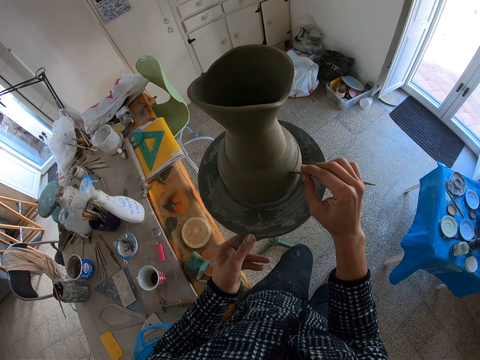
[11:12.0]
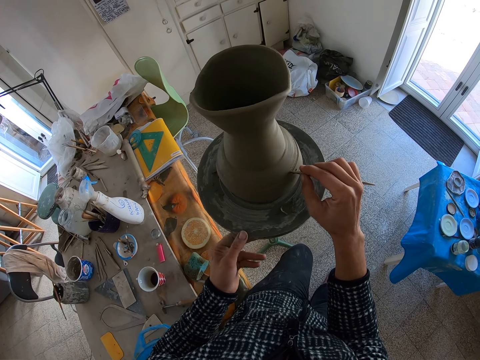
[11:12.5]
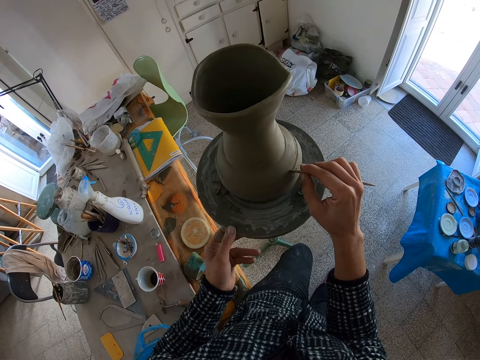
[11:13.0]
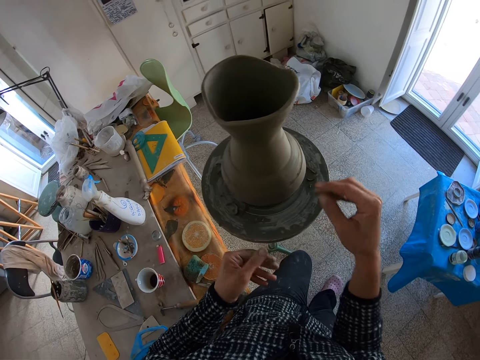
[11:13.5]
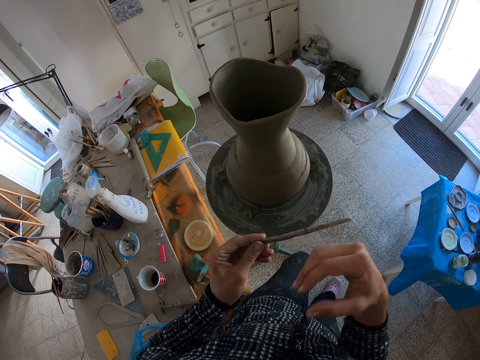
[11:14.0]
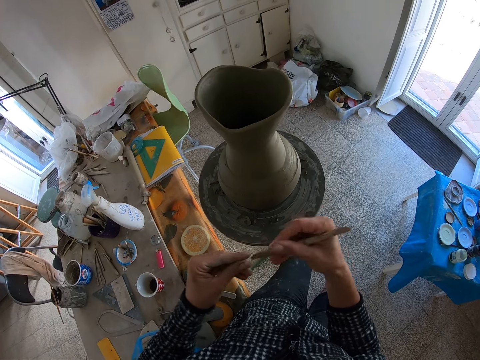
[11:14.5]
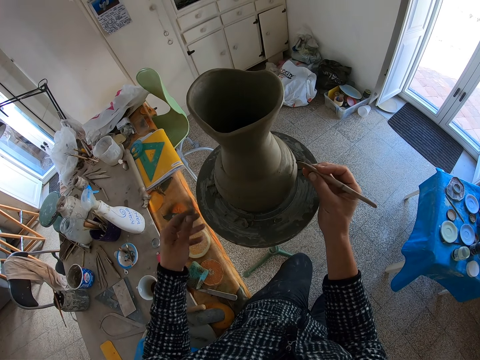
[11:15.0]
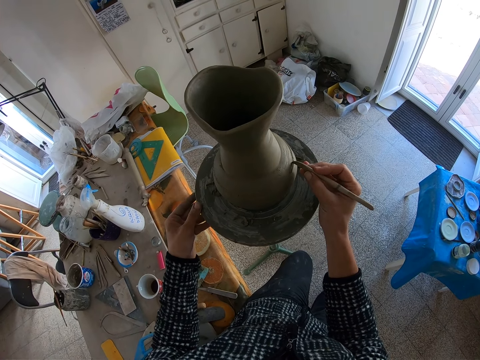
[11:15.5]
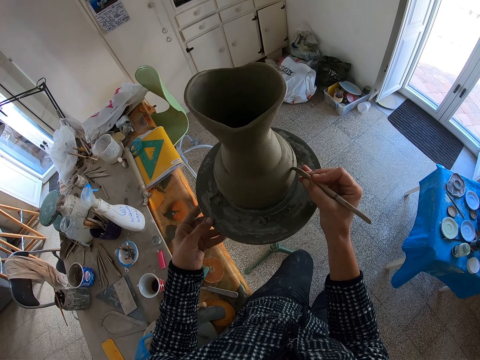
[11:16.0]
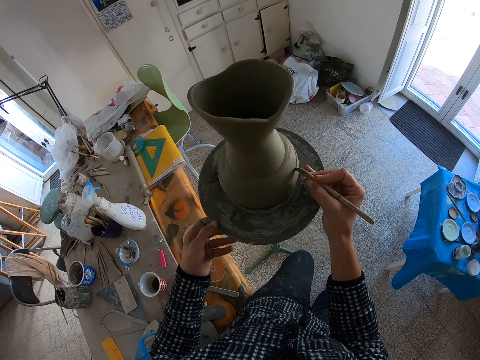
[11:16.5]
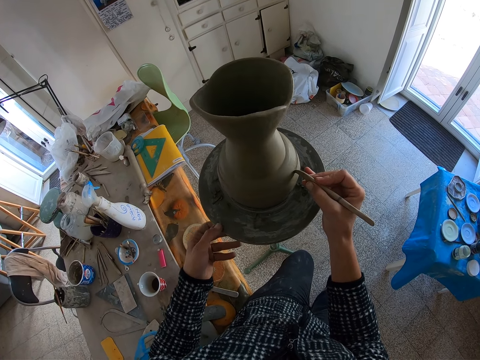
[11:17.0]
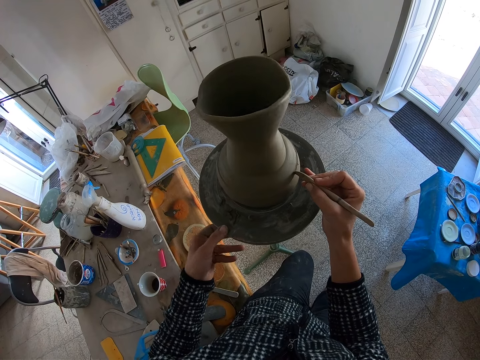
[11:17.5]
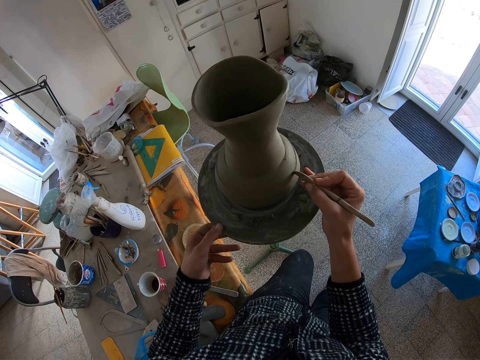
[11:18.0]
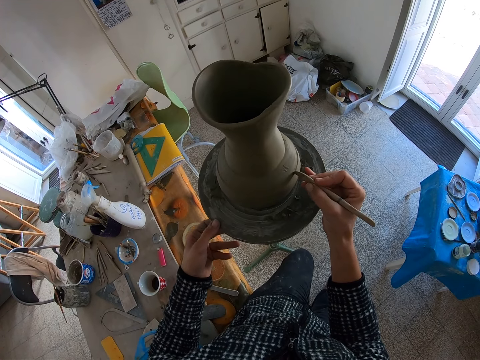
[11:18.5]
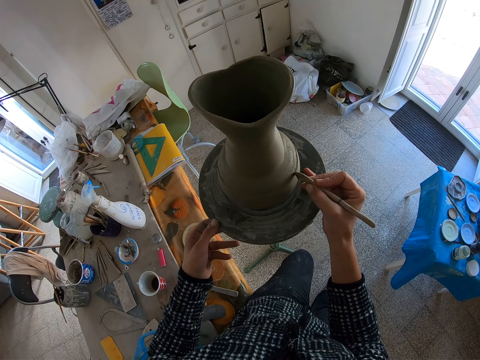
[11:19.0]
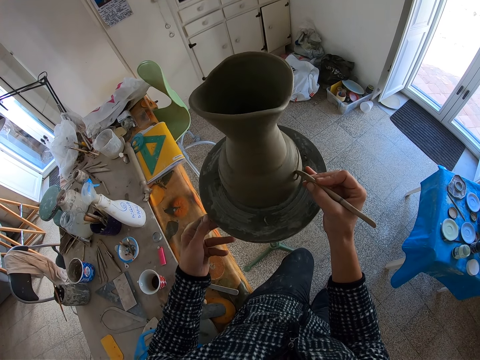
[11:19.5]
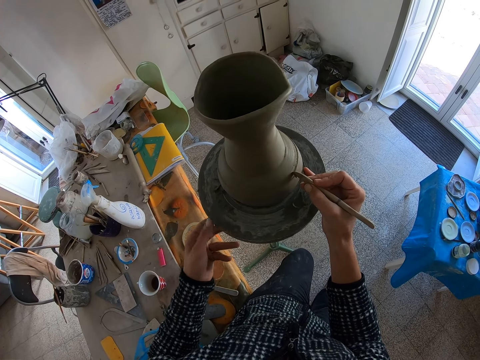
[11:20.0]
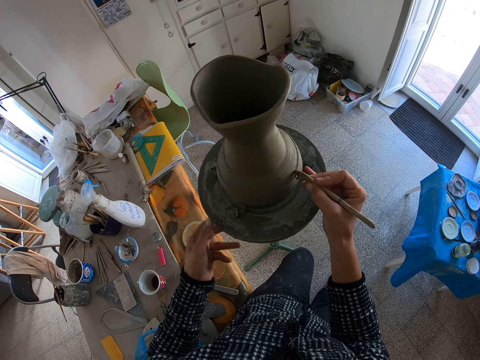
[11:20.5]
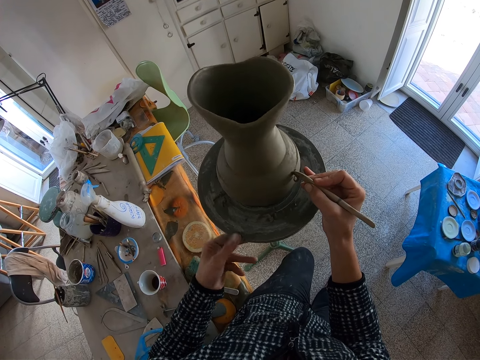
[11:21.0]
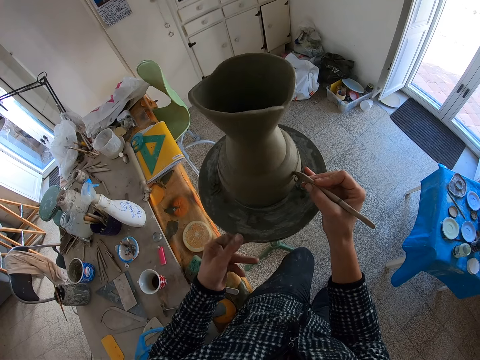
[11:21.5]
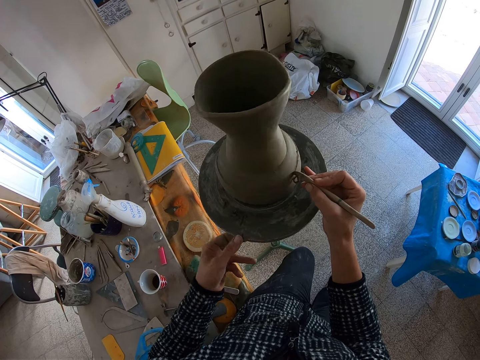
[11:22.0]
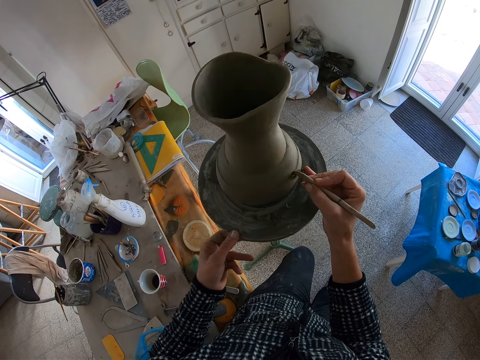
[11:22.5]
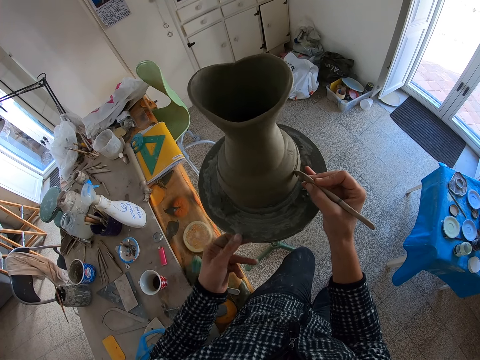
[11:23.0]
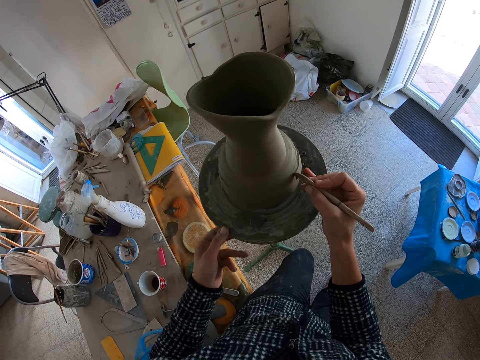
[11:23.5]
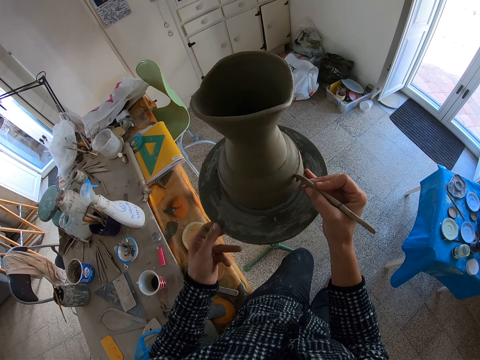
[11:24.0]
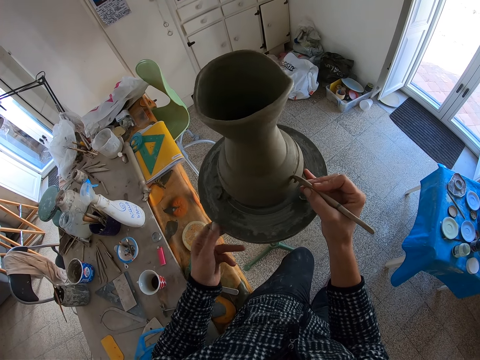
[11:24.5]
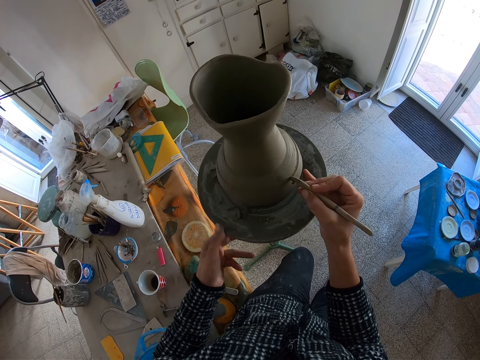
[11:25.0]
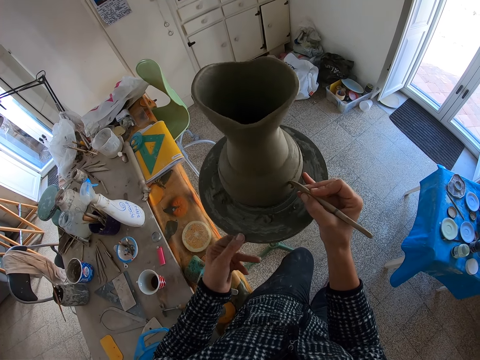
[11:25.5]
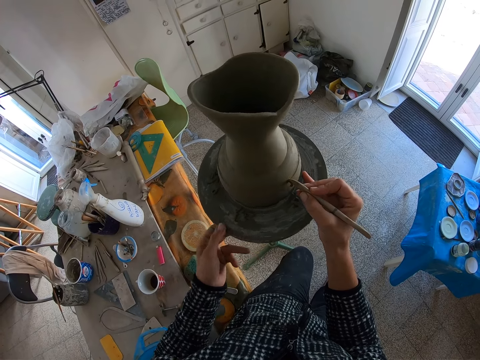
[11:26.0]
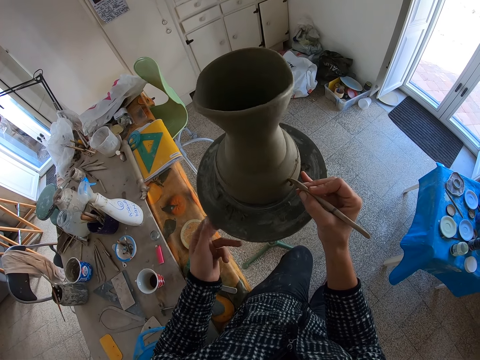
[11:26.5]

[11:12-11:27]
The camera wearer cleans the wooden wedge knife with his left hand. He passes the wooden wedge knife to his right hand. He touches the pottery wheel with his left hand, spins the pottery wheel with his left hand, and shapes the clay pot with the wooden wedge knife in his right hand.

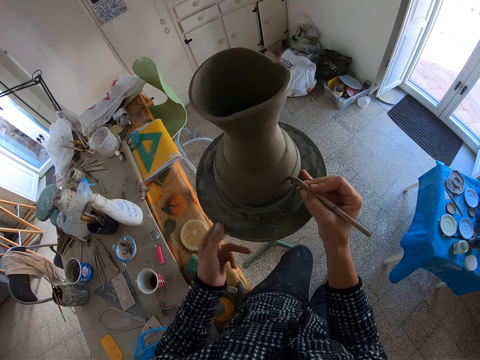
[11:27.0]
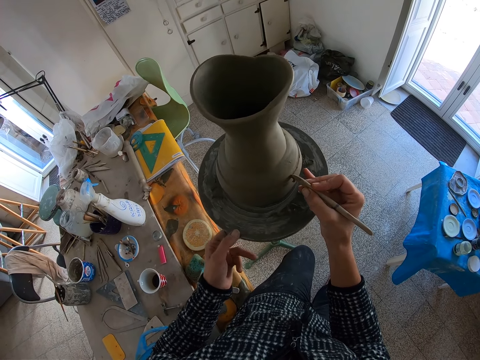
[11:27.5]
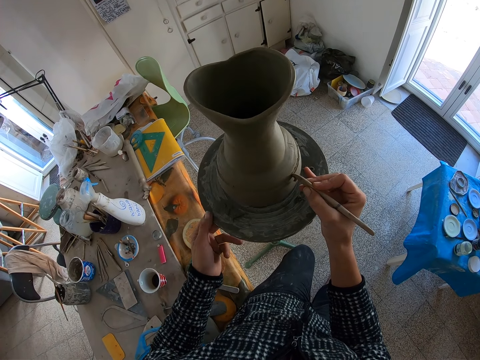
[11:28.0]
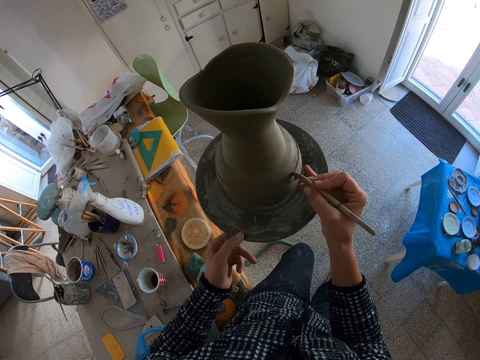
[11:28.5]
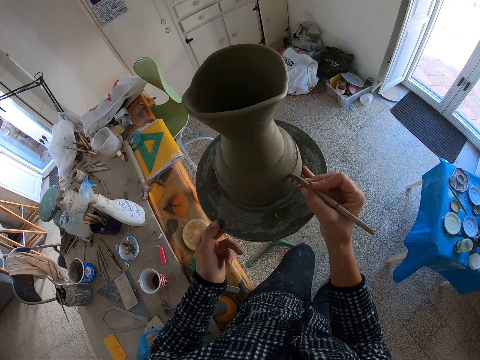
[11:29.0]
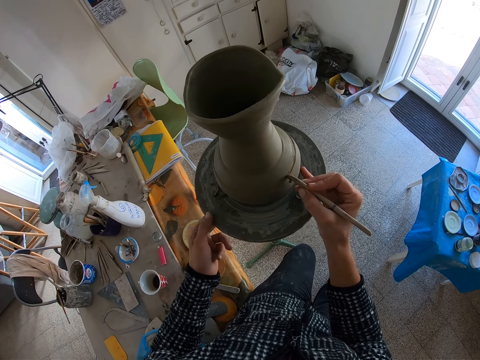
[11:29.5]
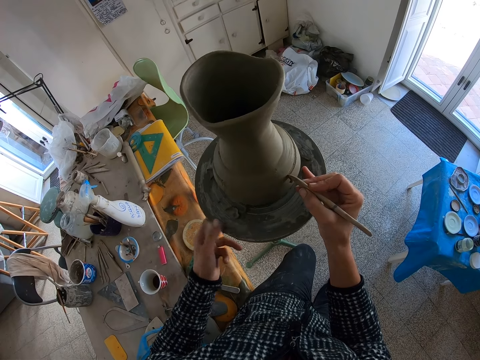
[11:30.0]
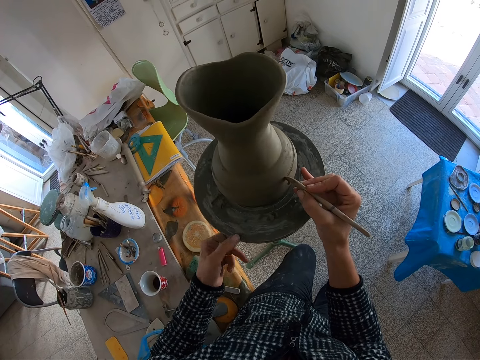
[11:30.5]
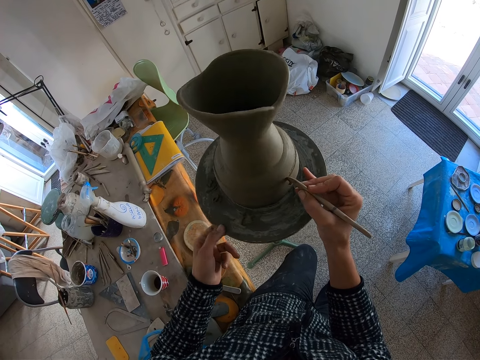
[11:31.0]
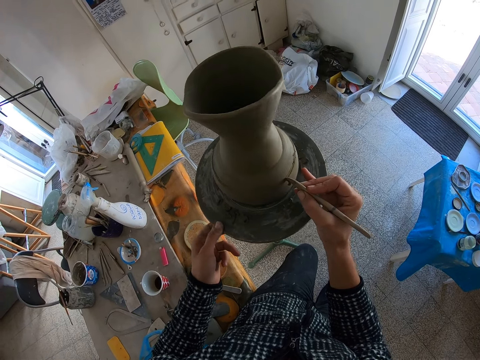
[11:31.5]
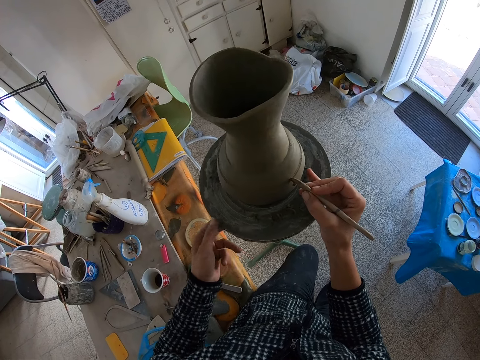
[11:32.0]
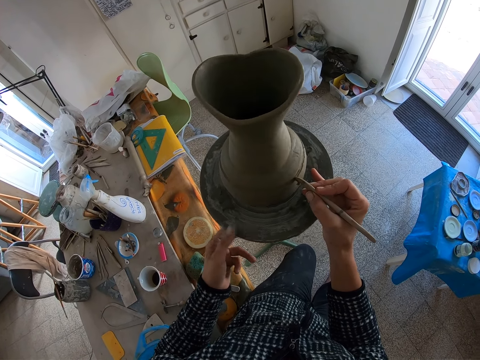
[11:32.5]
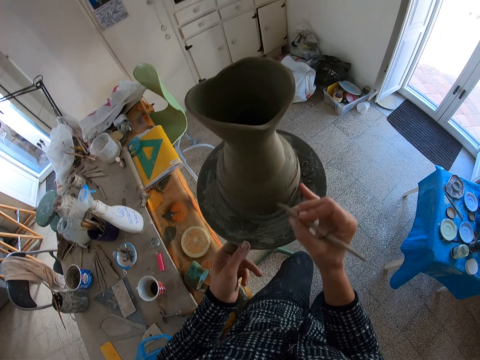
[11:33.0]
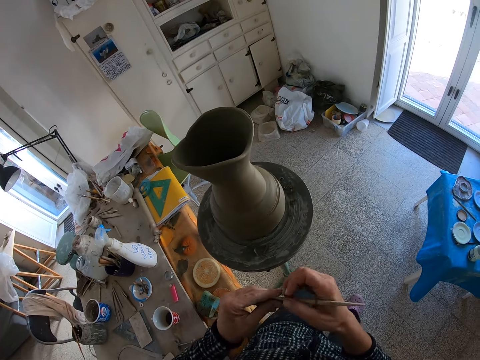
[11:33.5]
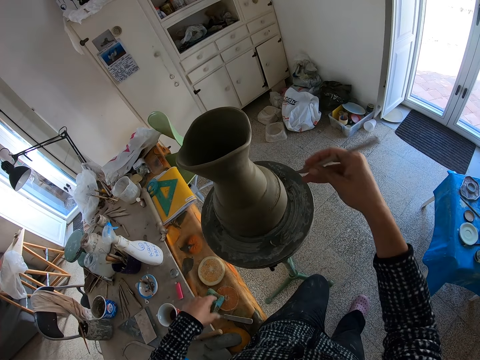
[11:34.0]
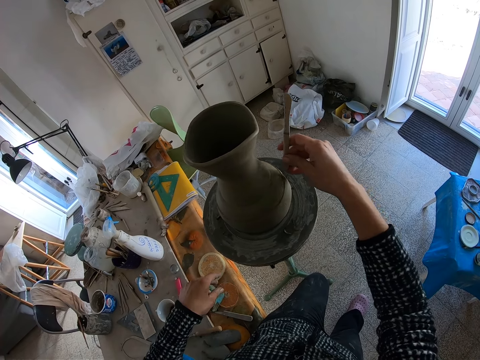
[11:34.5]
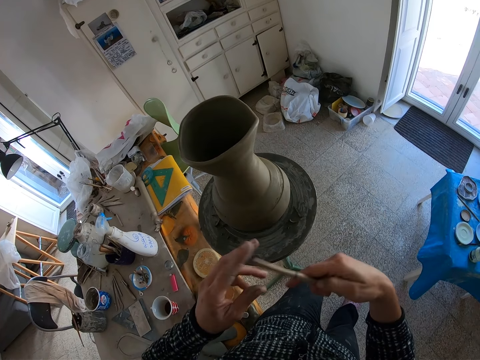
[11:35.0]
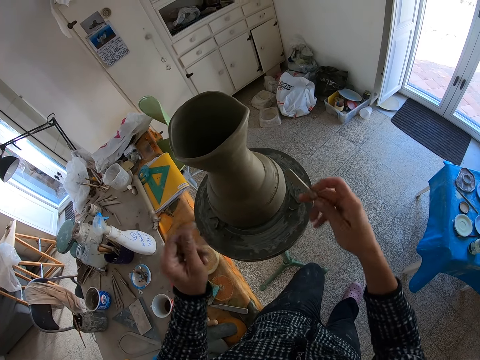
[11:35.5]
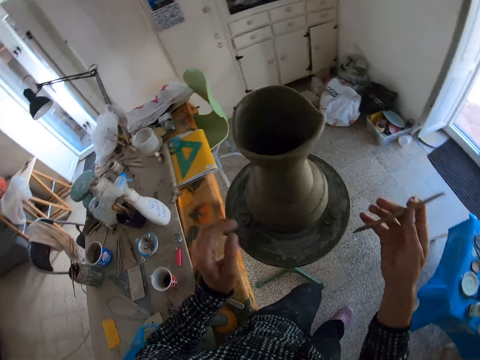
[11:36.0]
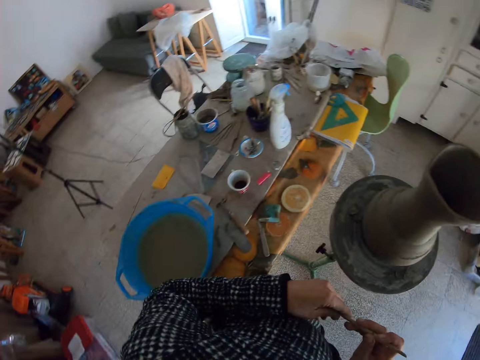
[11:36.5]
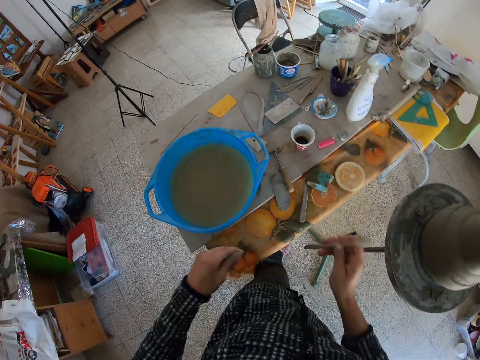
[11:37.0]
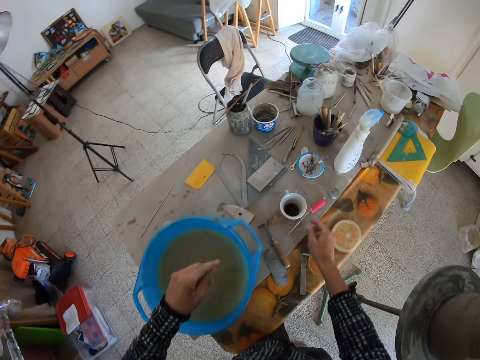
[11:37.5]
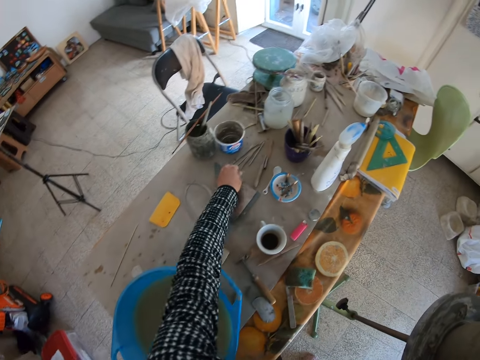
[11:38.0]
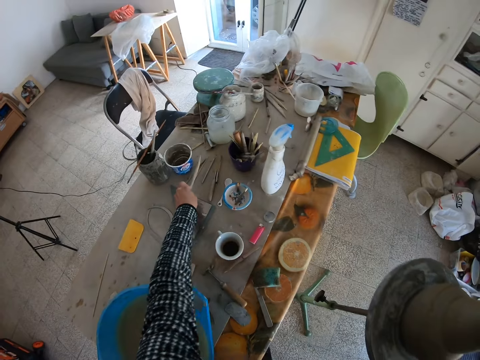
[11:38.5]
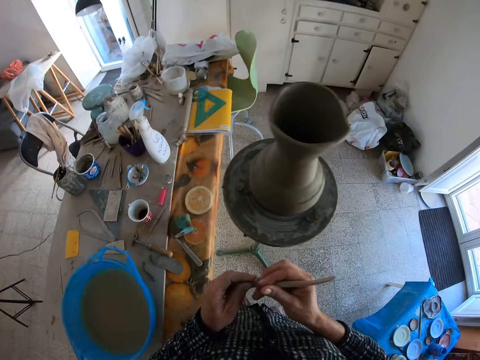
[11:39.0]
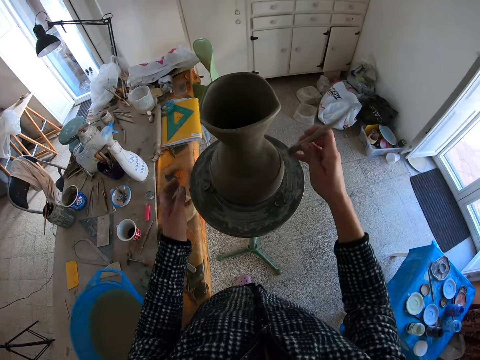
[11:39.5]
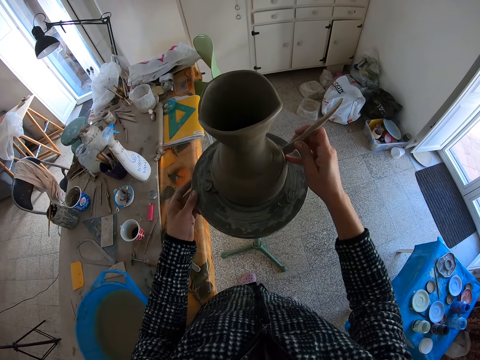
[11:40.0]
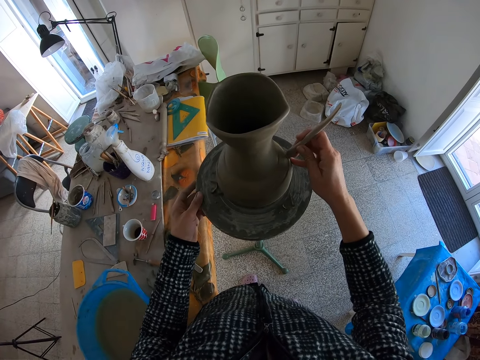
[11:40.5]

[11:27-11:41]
The camera wearer cleans the wooden wedge knife with his left hand. He straightens a hand. He adjusts the wooden wedge knife with both hands. He holds the wooden wedge knife with both hands. He turns around. He drops the wooden wedge knife on a table with his right hand. He picks up the wooden wedge knife from the table with his left hand and passes the wooden wedge knife from his left hand to his right hand. He holds the pottery wheel with his left hand. He draws a pattern on a vase with a sculpture.
